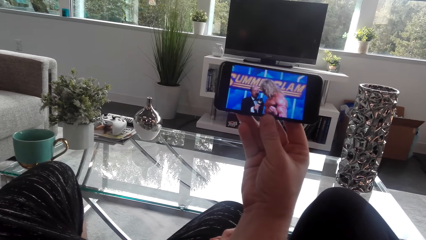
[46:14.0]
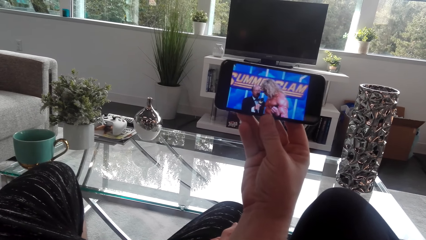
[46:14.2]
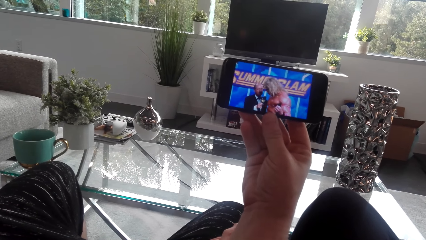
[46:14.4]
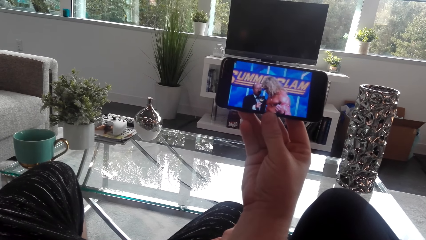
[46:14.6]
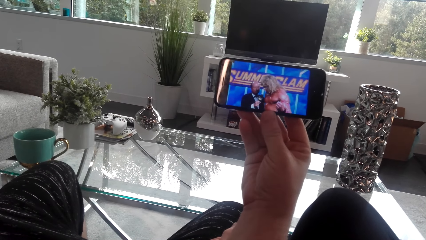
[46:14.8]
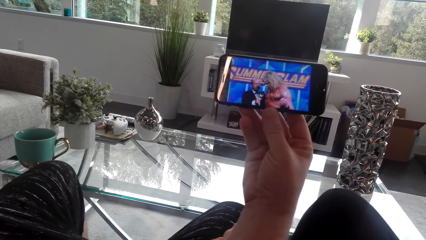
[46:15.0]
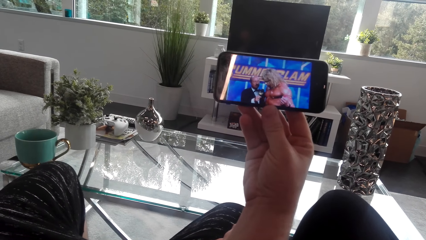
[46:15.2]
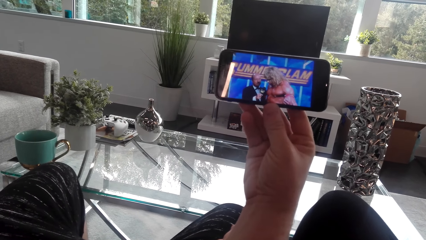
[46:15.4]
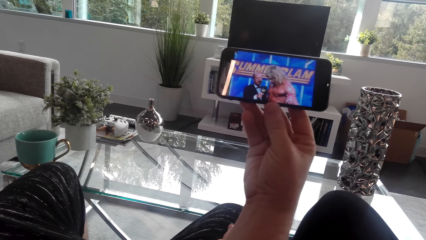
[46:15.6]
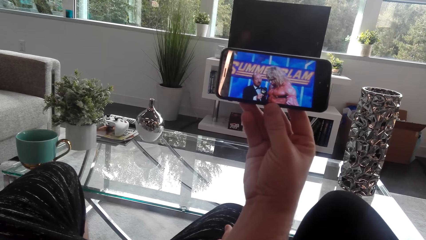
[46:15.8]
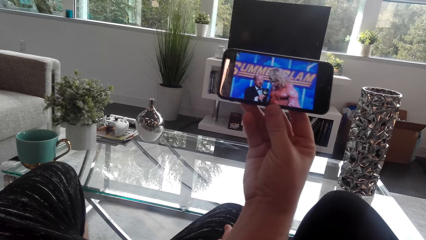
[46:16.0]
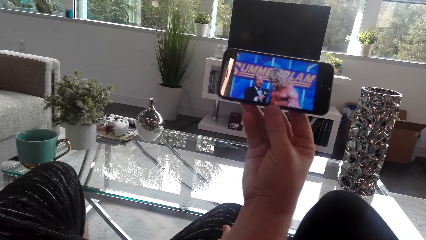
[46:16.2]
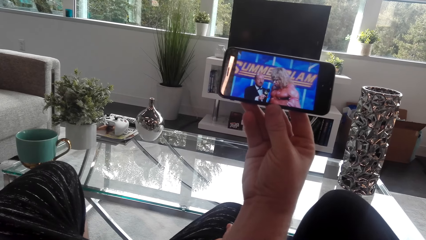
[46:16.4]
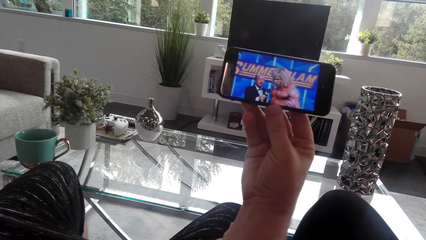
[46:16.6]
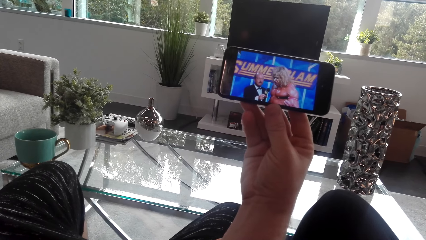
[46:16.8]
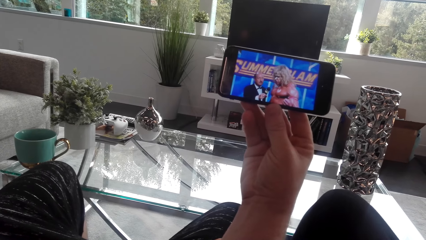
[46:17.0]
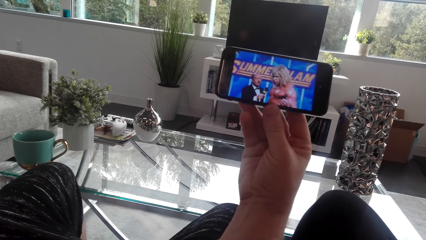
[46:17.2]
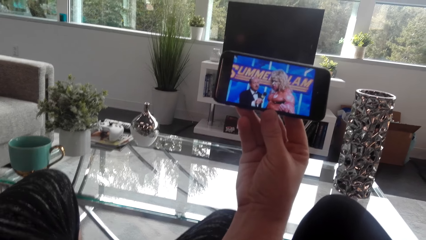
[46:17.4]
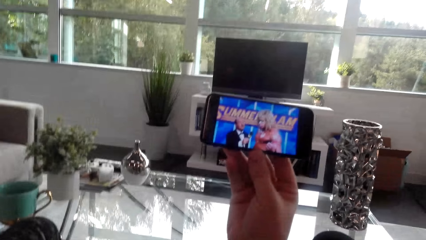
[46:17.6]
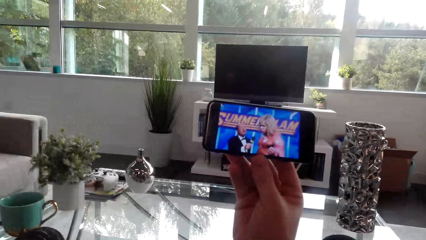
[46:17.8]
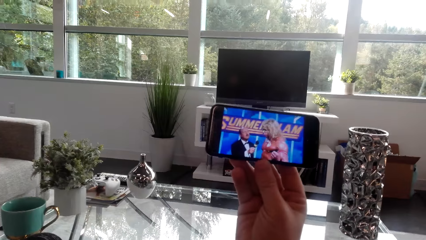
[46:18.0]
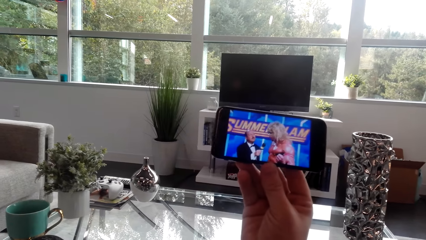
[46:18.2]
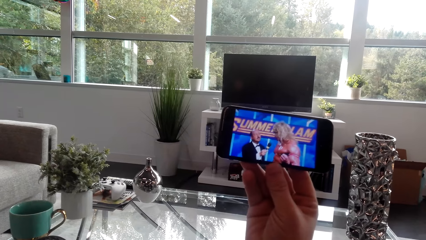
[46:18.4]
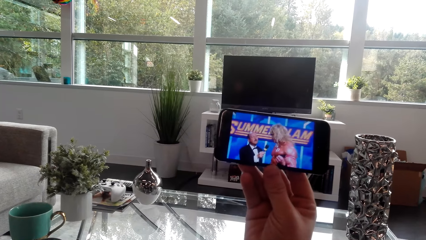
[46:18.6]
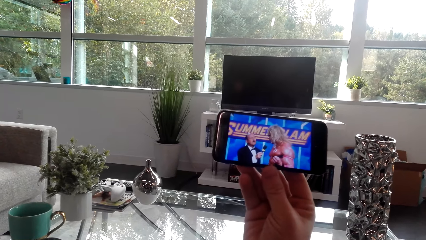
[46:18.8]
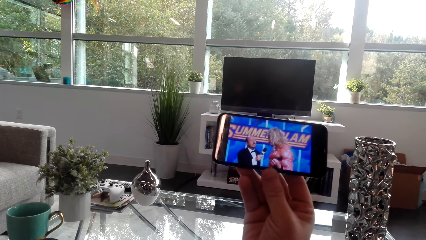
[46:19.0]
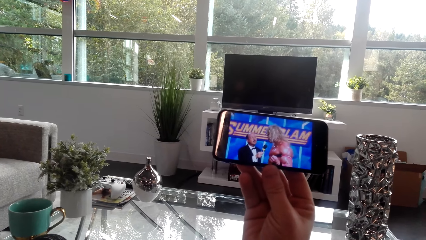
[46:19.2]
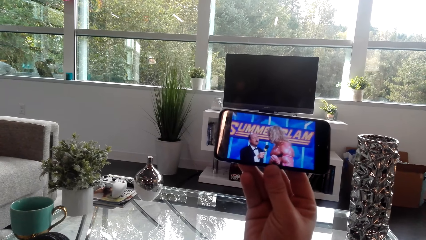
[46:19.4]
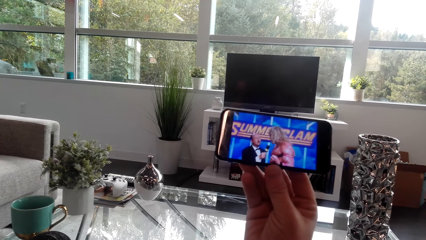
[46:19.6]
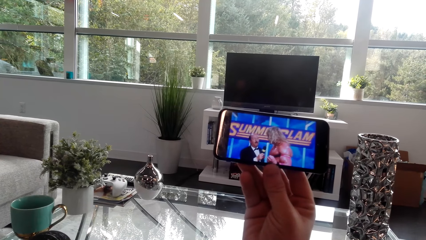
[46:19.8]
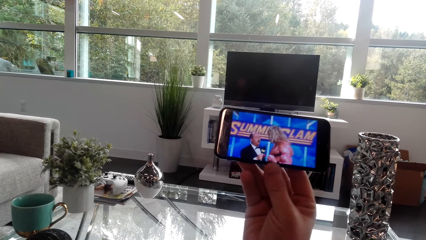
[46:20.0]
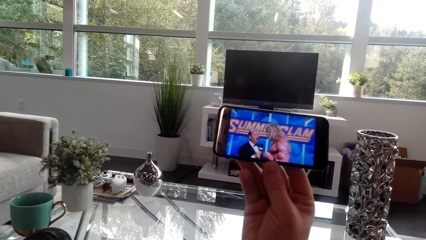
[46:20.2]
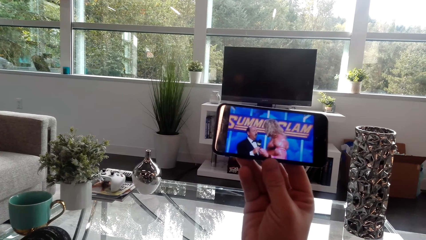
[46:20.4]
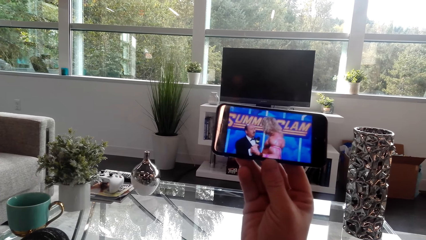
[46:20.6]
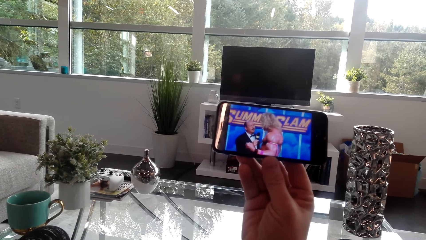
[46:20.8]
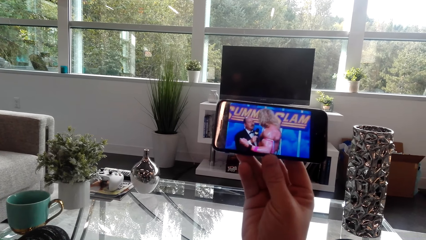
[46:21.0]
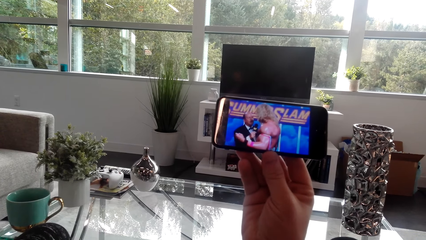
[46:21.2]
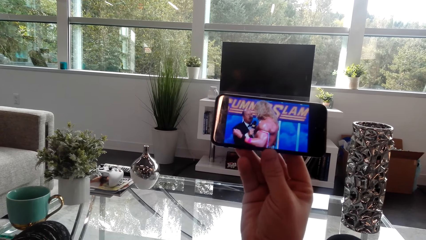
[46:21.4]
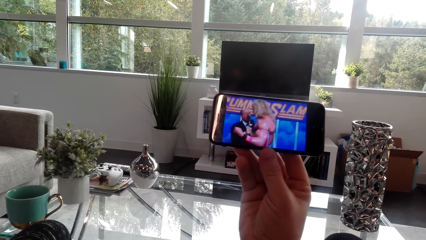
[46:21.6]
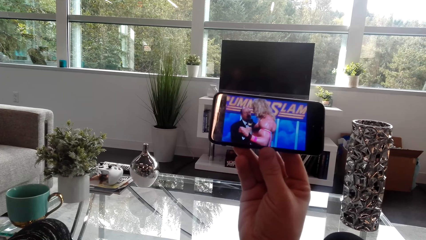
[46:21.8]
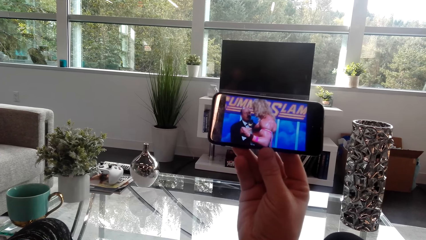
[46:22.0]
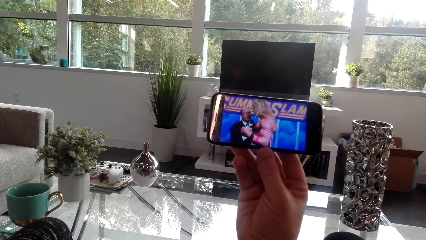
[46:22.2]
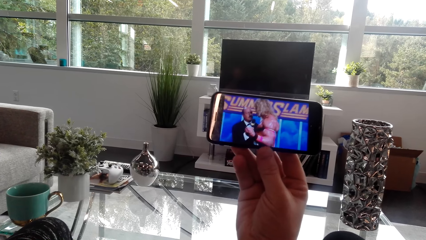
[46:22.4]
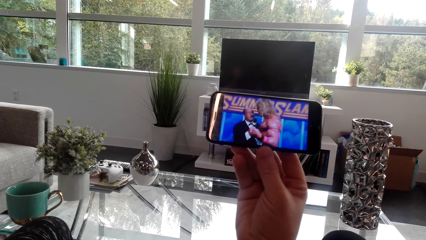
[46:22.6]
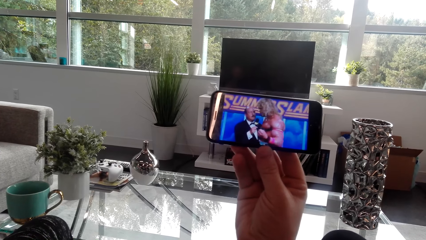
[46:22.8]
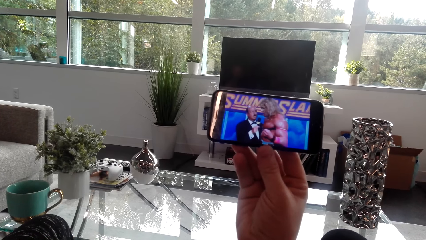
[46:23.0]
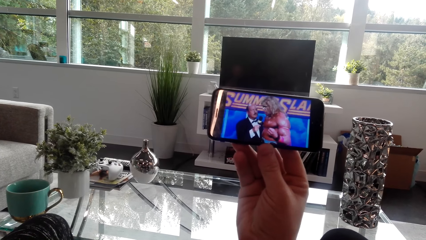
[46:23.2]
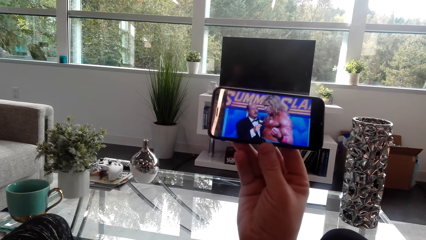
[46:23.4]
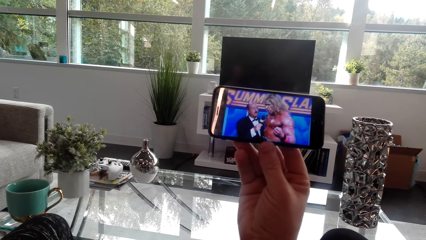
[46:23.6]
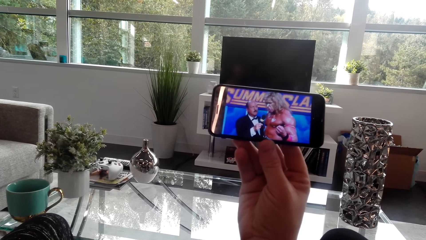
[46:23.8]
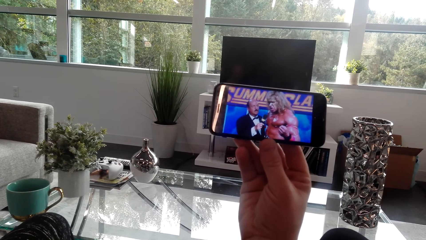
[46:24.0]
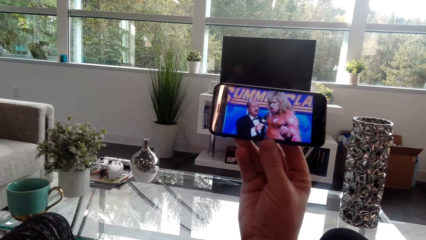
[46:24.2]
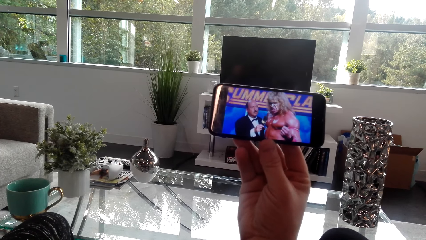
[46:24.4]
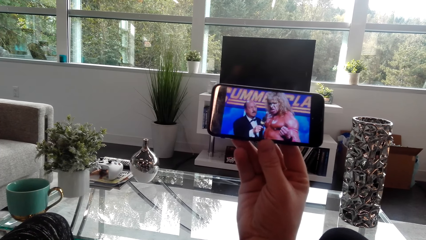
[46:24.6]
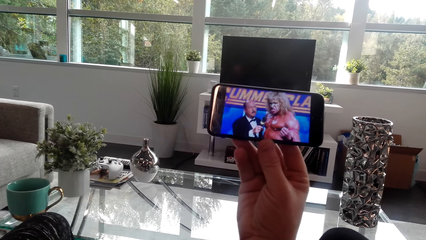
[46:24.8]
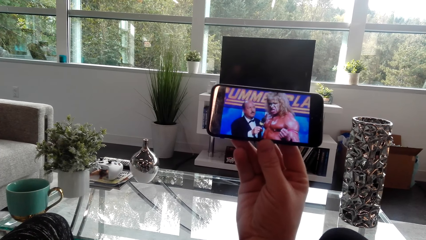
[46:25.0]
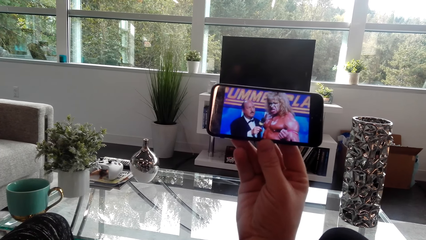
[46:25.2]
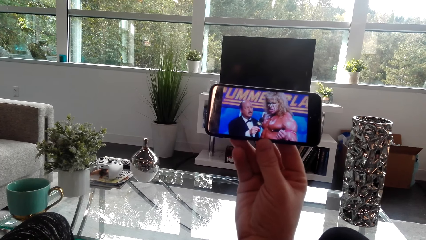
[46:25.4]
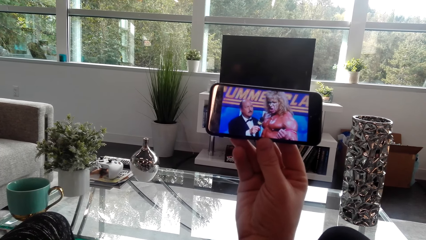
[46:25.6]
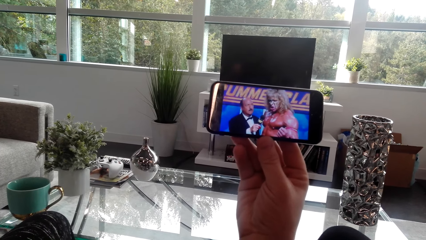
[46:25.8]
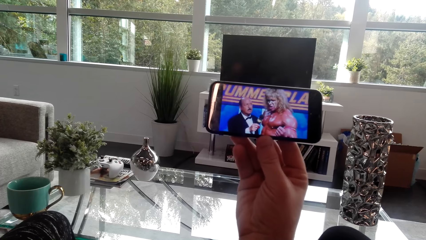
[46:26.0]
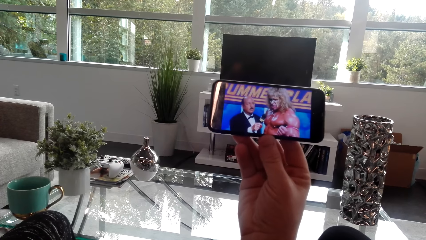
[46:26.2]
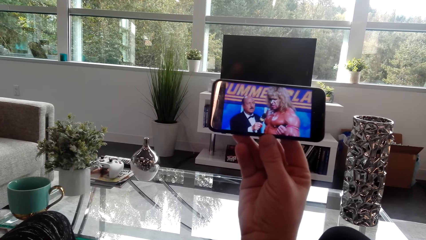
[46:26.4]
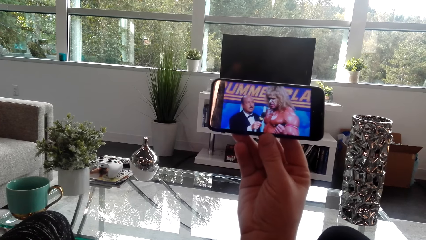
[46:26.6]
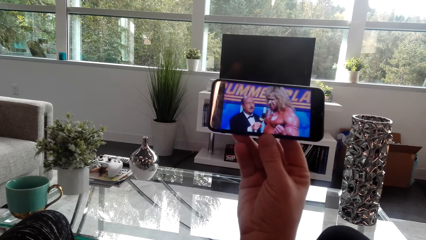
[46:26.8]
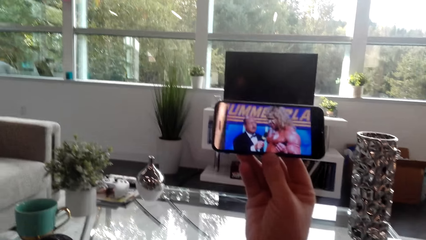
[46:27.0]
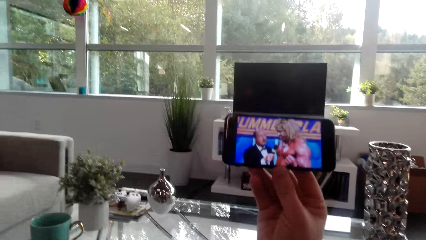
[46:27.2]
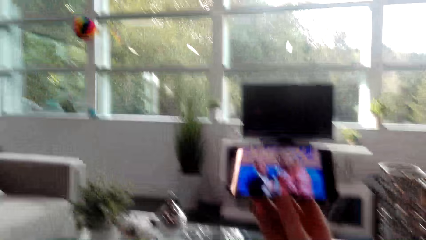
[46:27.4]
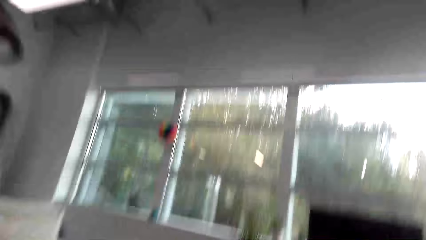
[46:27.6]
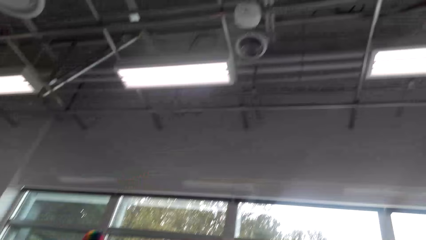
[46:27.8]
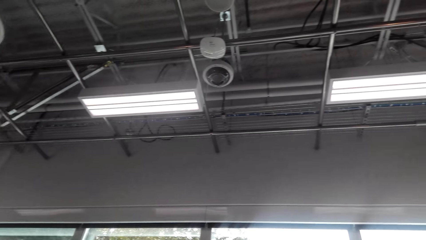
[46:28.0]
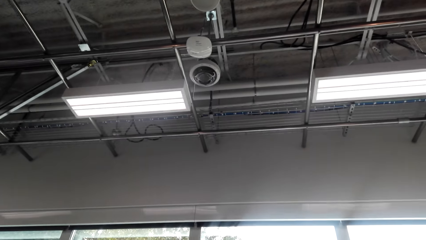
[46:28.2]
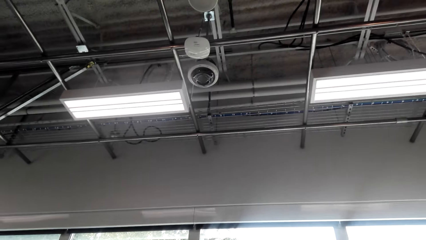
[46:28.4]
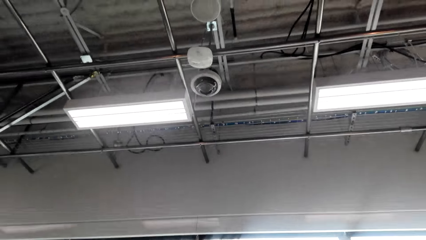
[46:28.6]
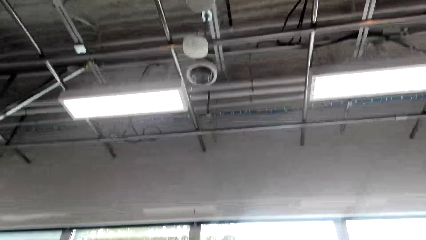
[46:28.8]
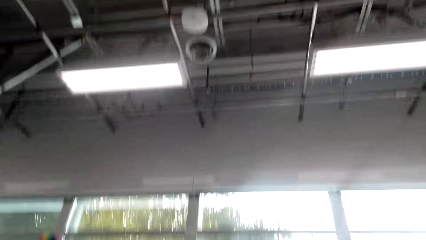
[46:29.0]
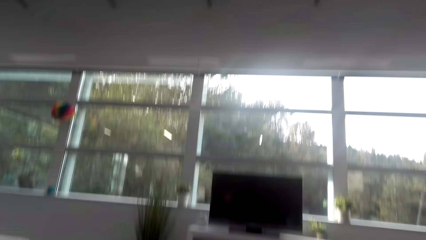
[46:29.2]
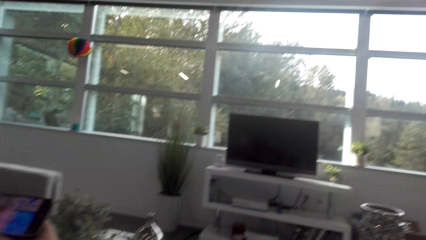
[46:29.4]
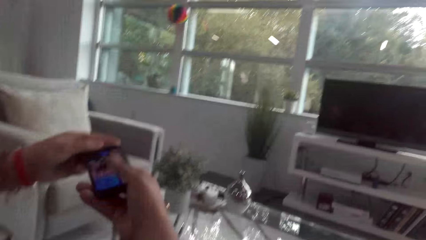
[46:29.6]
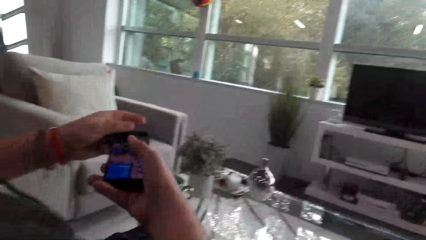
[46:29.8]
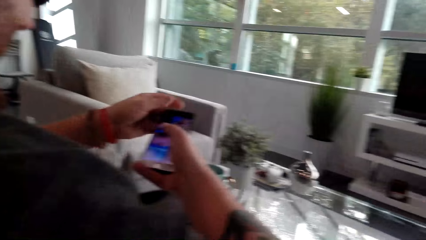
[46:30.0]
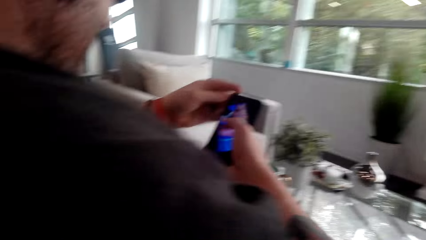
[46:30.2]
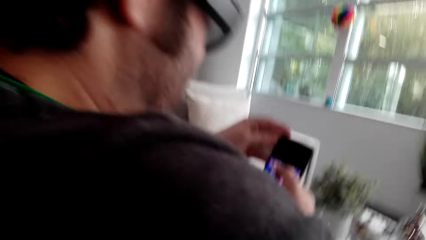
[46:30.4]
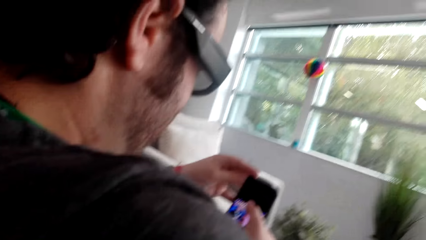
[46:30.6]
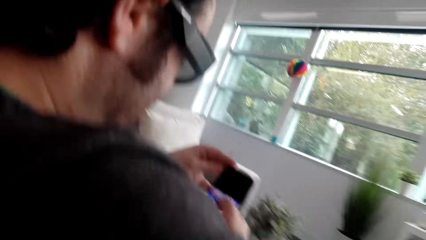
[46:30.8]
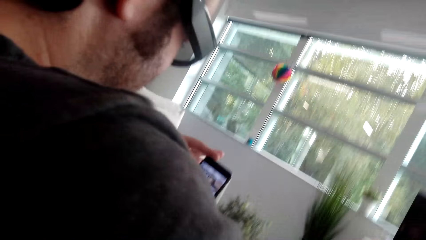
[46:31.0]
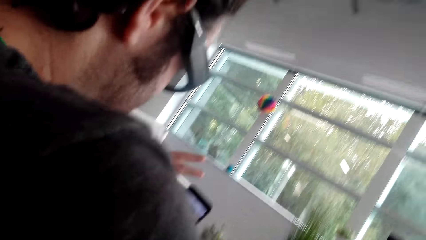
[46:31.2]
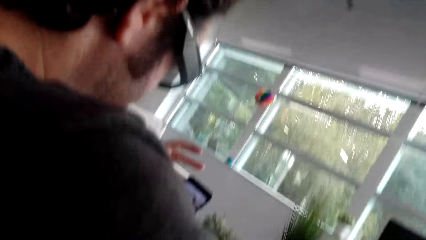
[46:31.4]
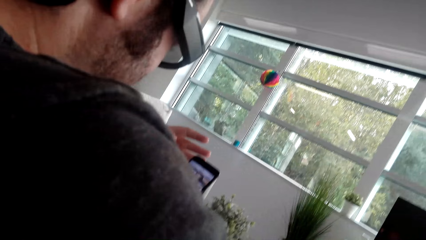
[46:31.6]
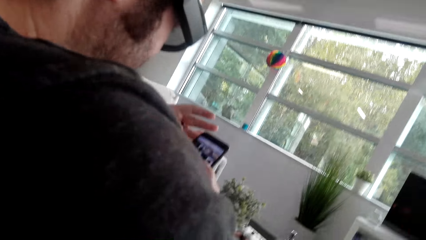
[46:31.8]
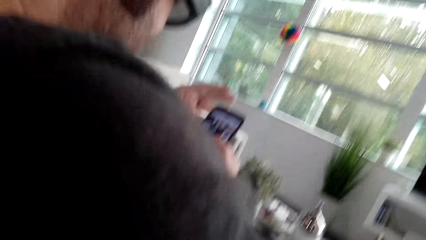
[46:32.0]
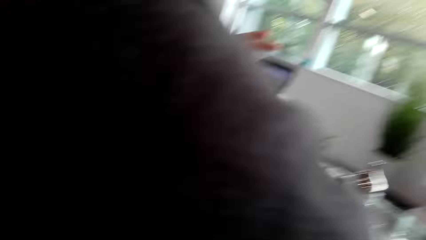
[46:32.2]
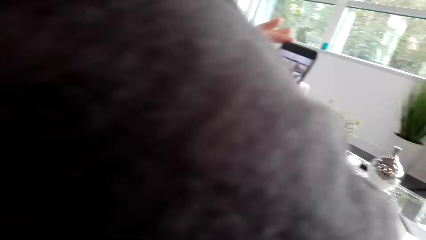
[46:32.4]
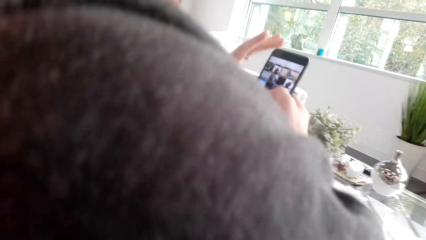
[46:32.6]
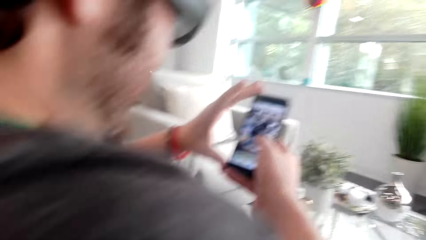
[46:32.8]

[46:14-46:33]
The camera wearer looks up. They laugh with a man and converse with the man.
